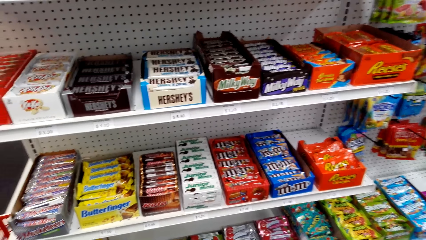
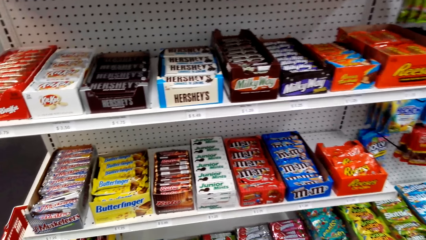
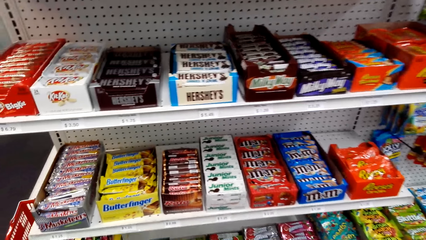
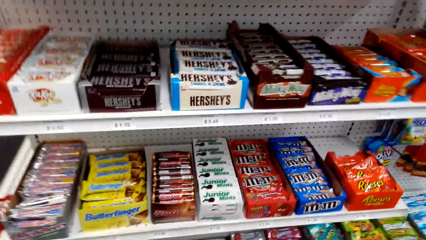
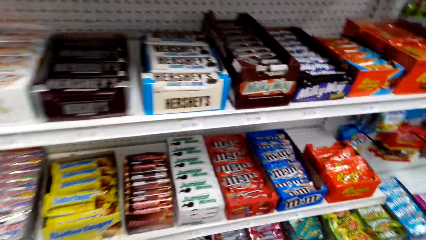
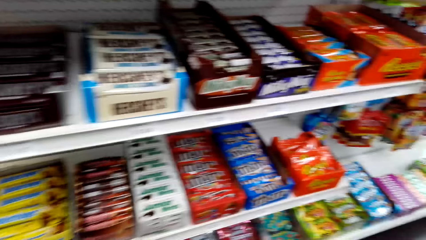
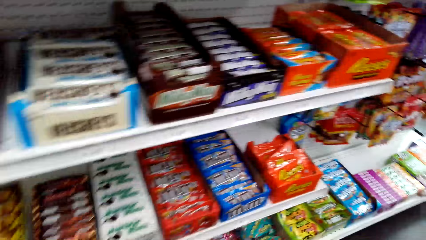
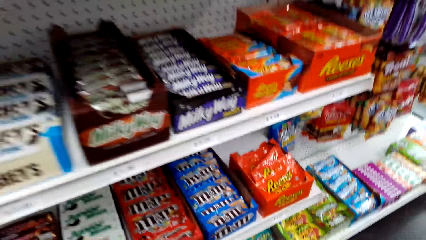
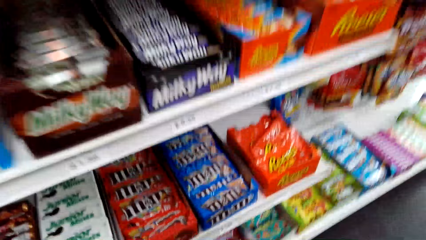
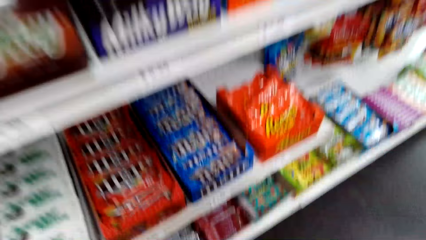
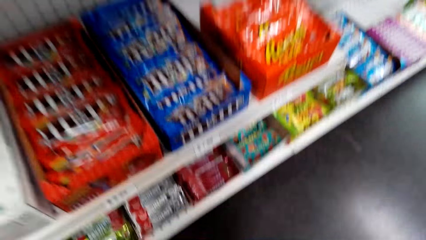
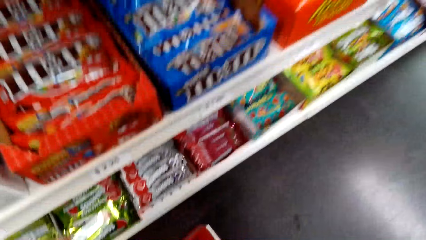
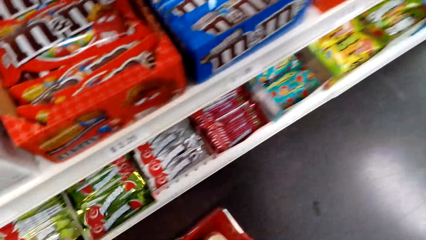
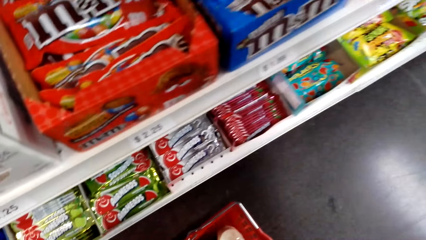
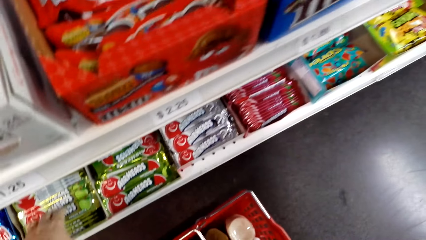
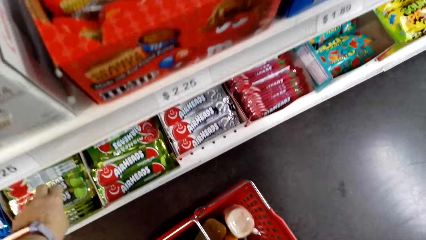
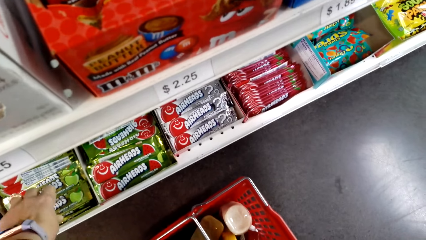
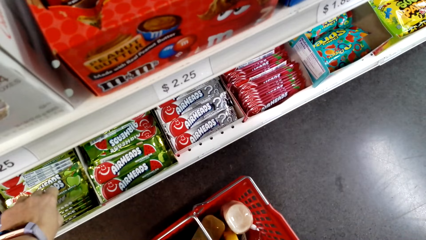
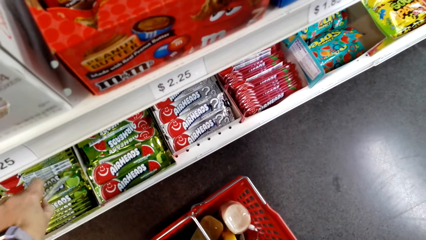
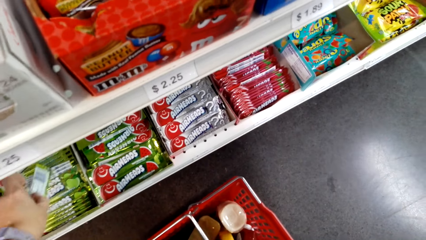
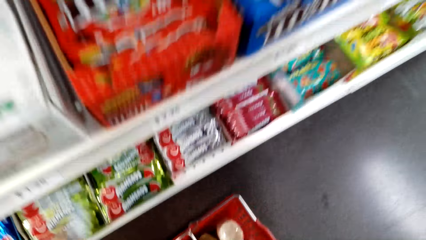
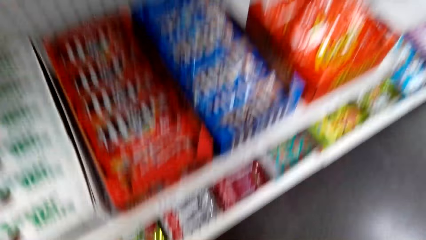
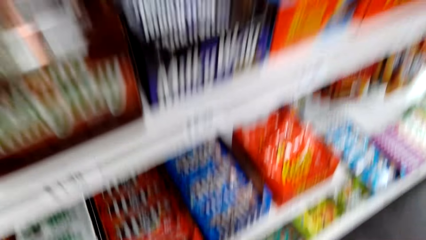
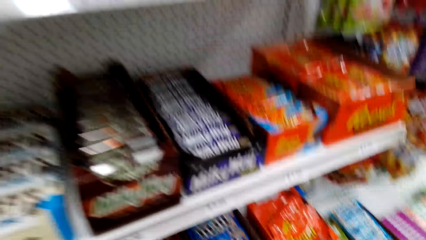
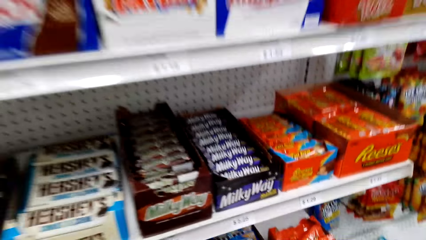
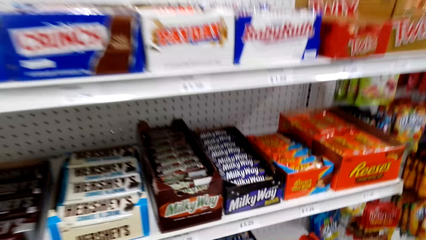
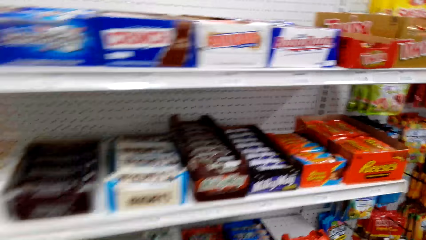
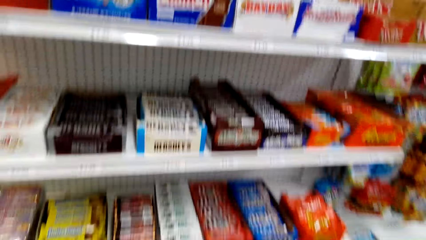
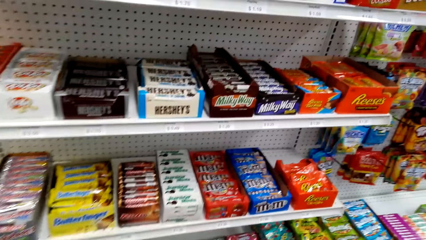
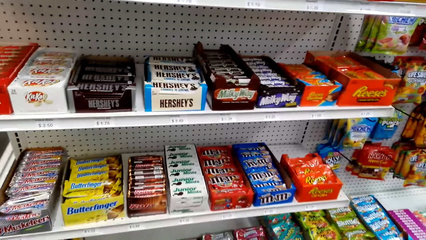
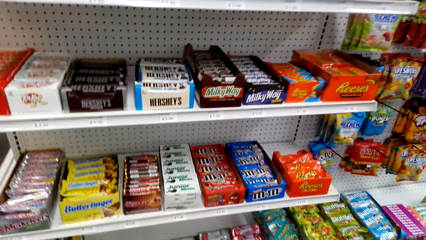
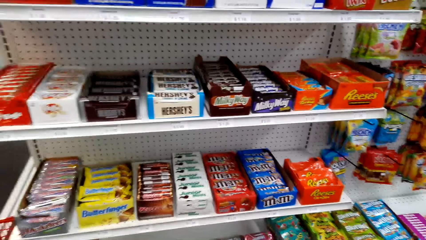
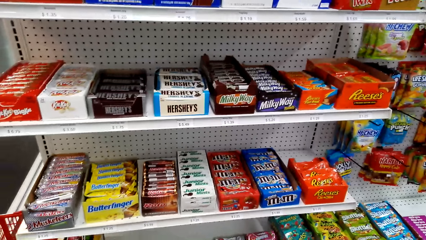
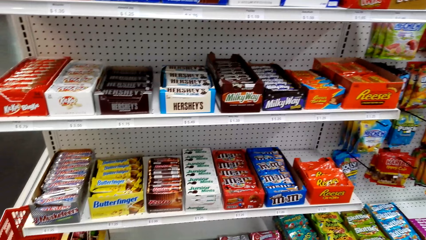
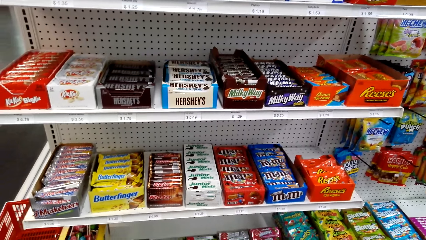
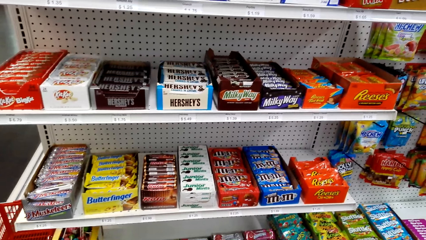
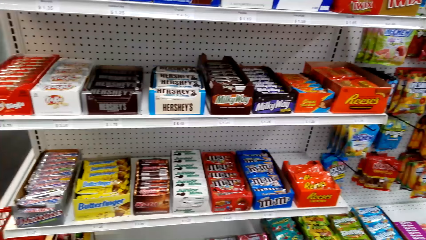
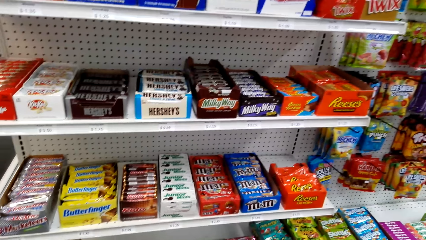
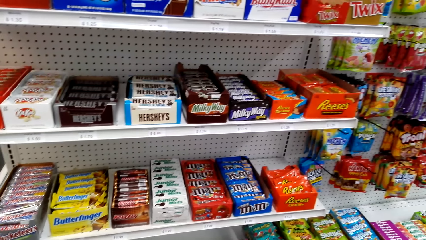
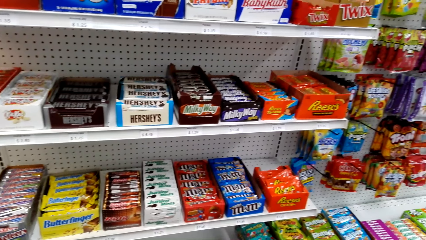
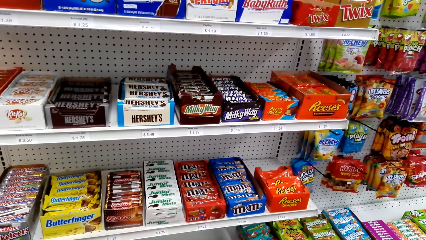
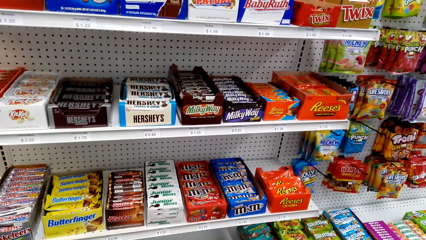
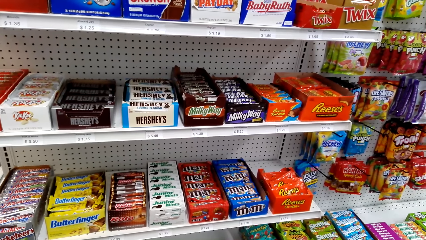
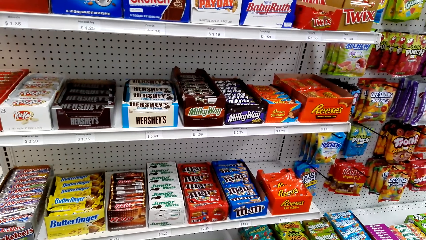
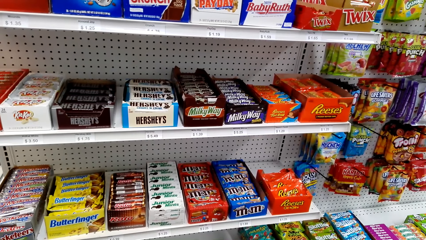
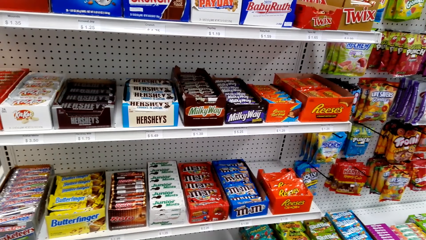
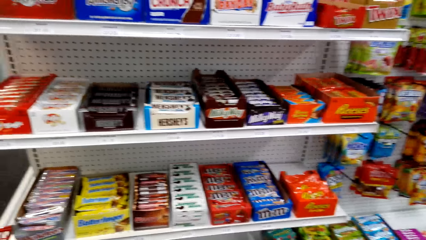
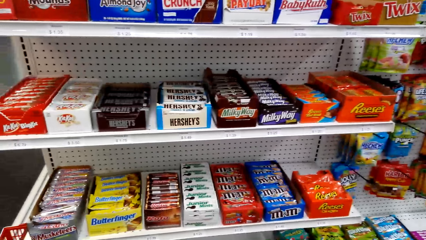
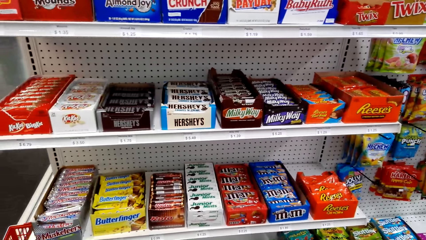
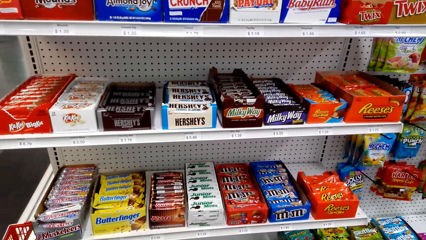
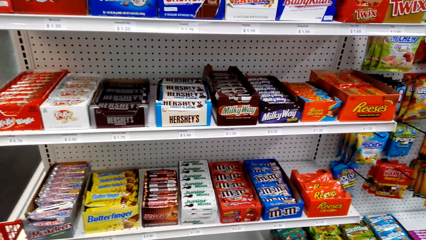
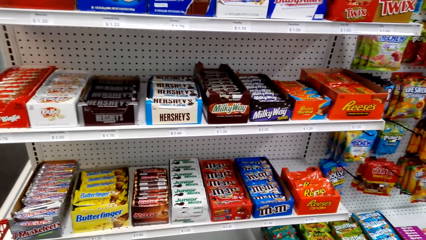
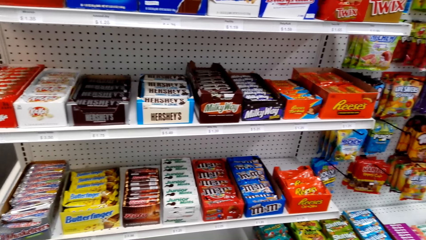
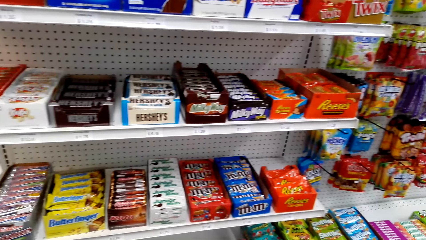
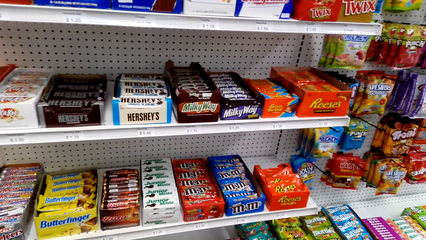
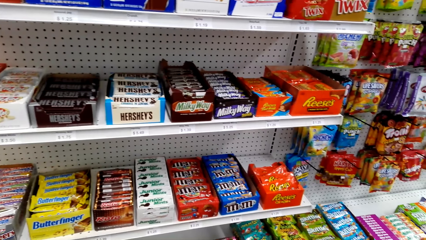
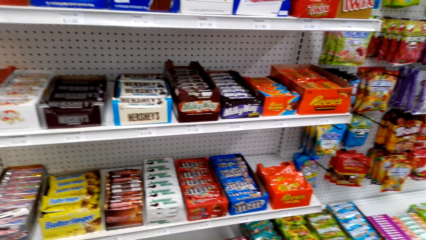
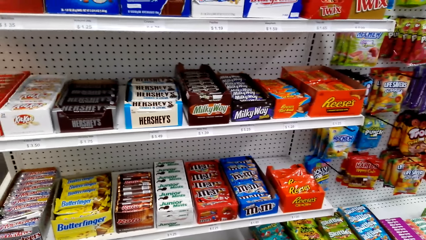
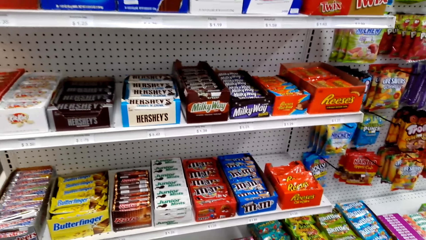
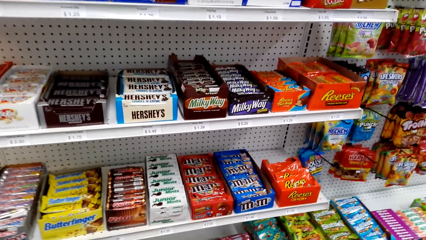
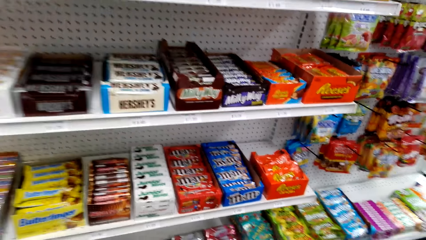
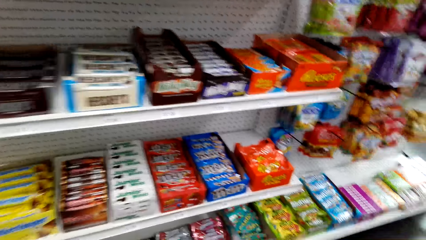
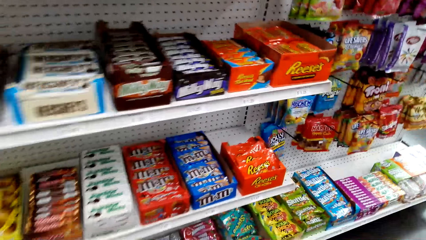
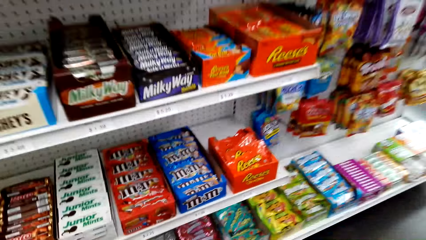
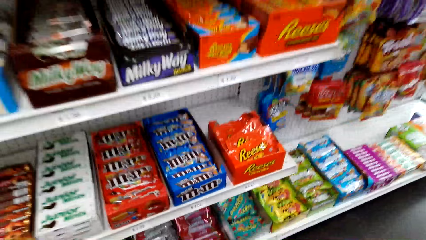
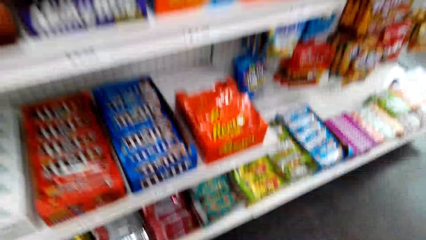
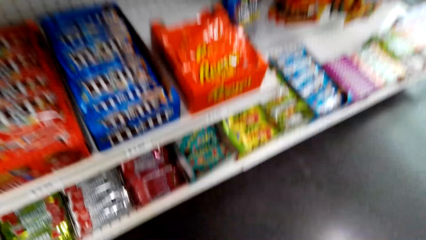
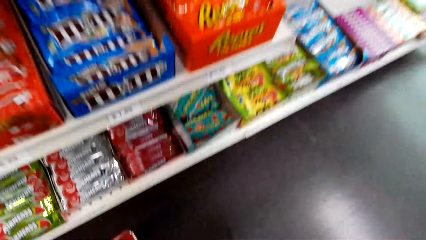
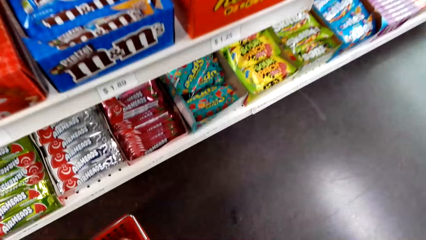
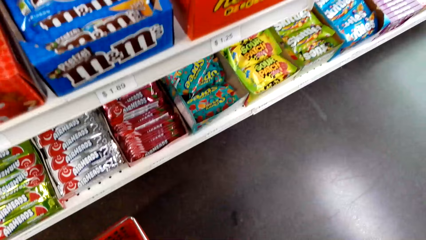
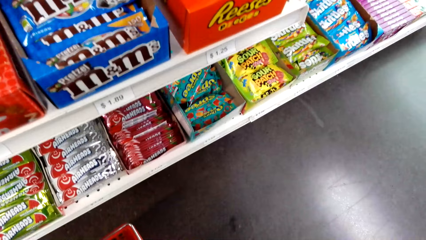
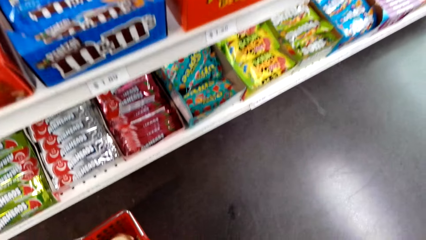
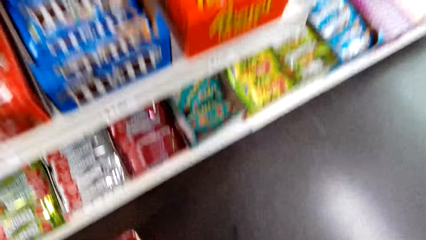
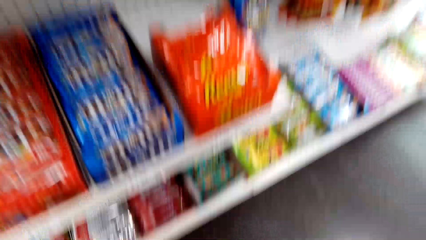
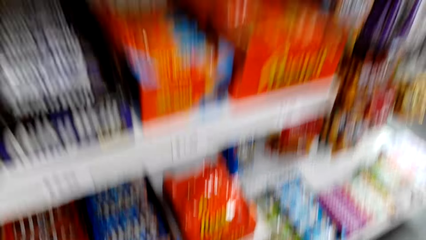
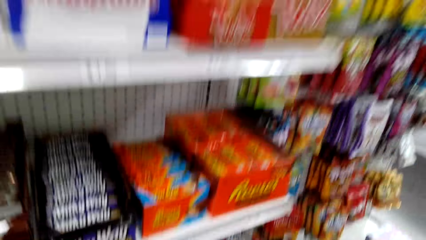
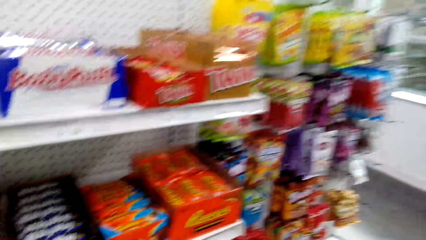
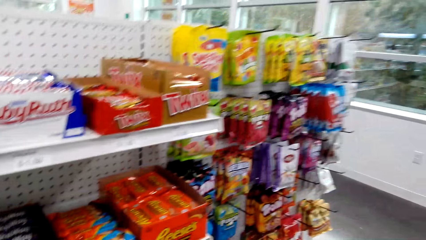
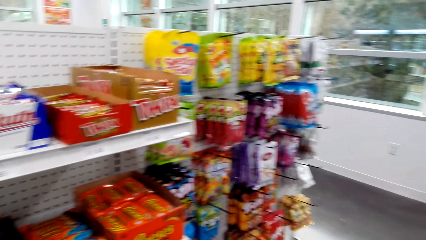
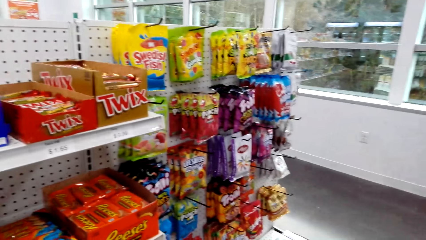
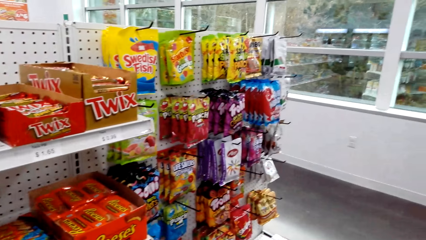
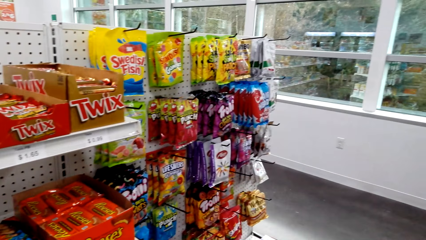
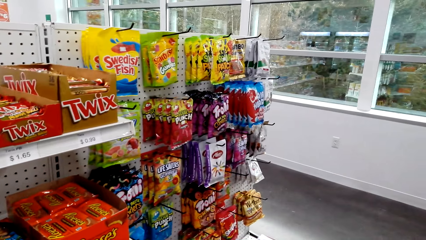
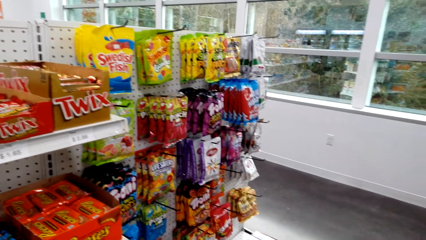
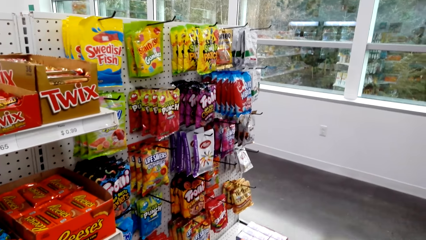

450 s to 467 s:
The camera wearer picks the airheads on the shop shelf. They stand on the floor. They put the two airheads in the shopping tray.
